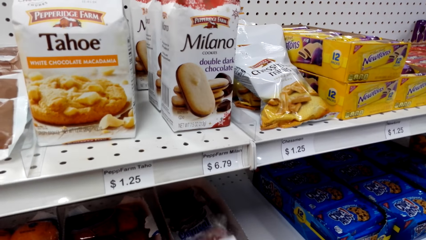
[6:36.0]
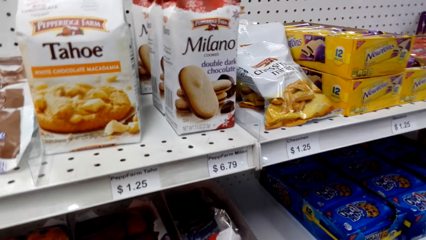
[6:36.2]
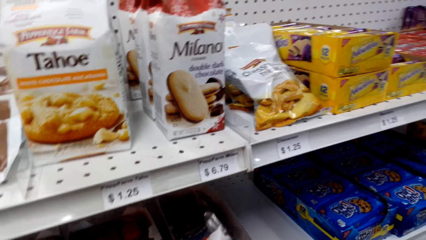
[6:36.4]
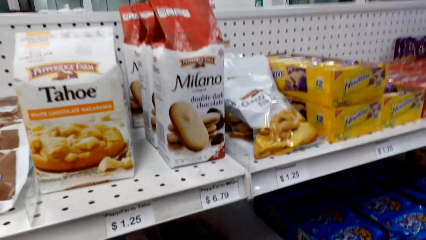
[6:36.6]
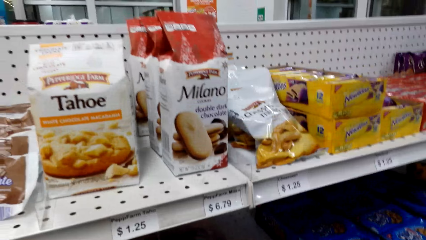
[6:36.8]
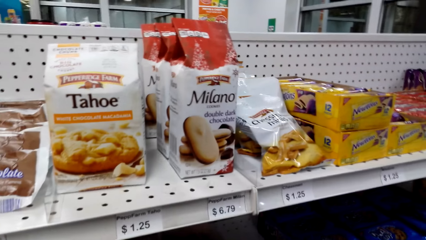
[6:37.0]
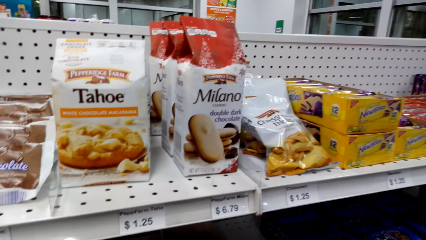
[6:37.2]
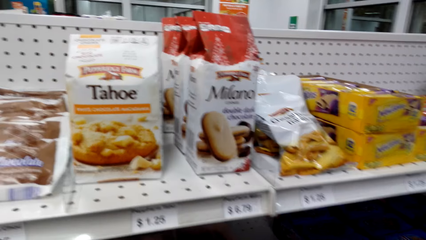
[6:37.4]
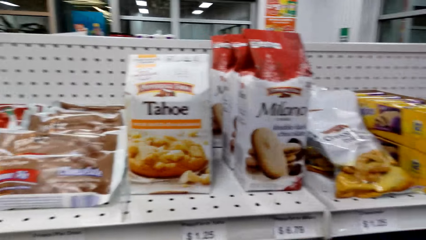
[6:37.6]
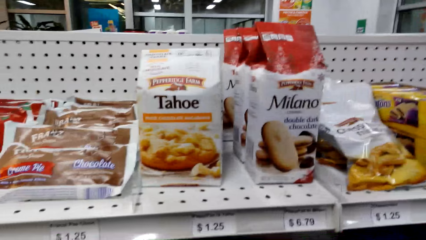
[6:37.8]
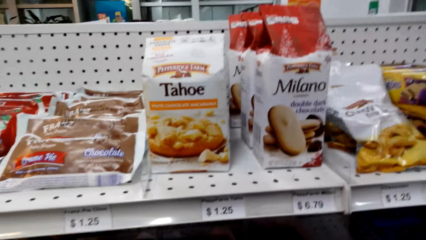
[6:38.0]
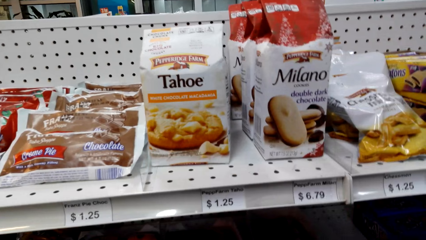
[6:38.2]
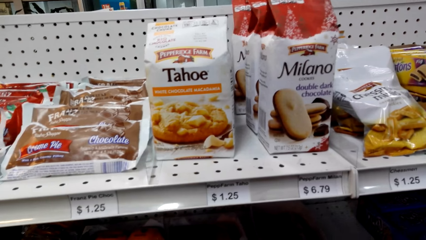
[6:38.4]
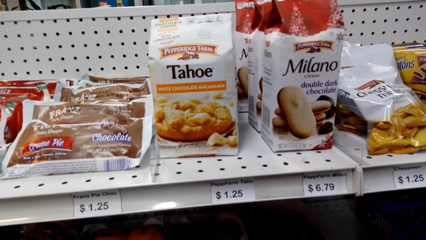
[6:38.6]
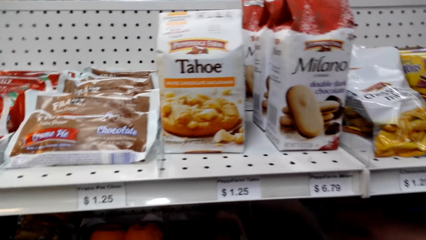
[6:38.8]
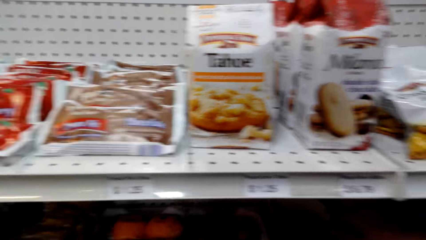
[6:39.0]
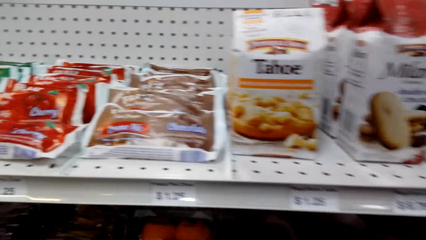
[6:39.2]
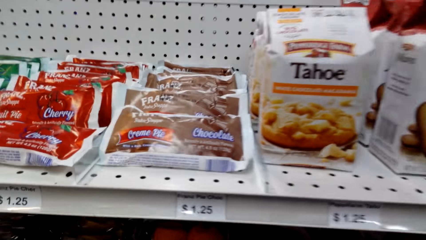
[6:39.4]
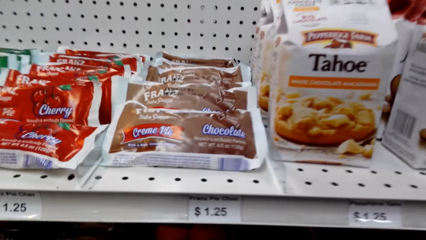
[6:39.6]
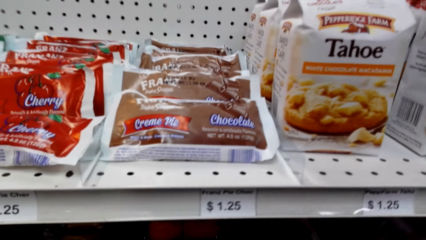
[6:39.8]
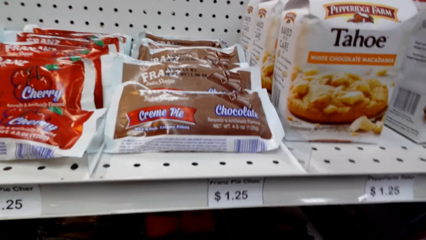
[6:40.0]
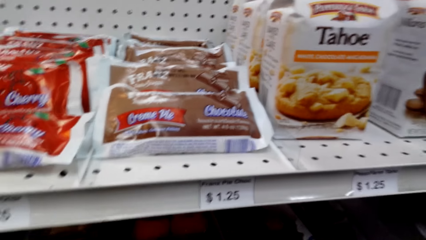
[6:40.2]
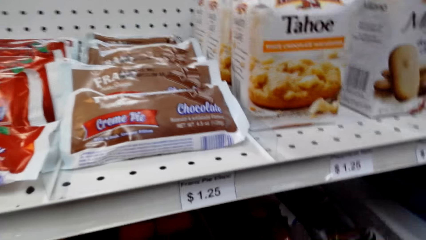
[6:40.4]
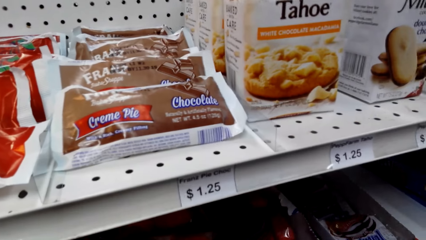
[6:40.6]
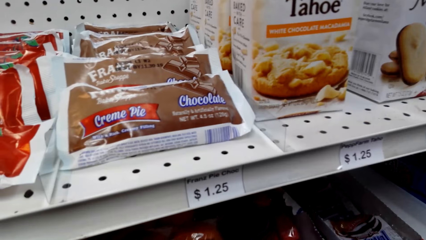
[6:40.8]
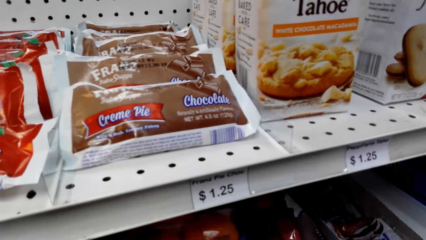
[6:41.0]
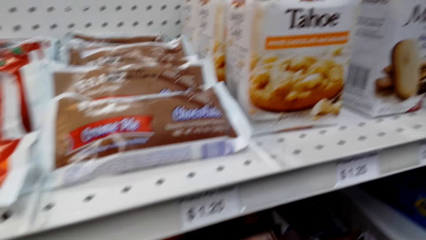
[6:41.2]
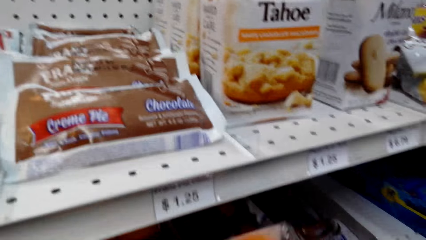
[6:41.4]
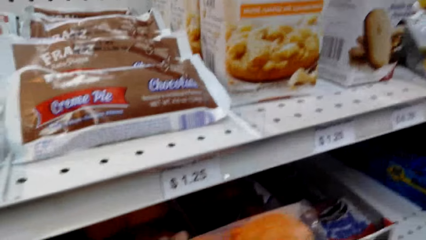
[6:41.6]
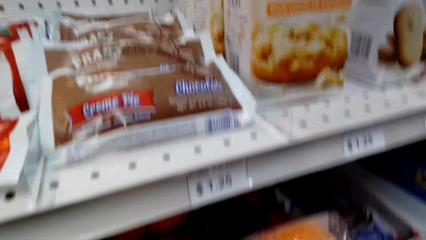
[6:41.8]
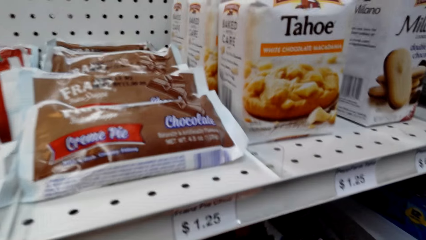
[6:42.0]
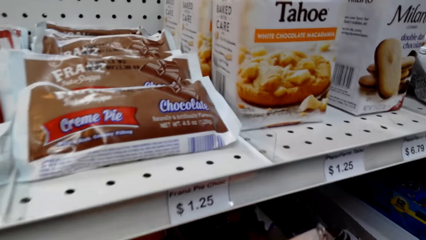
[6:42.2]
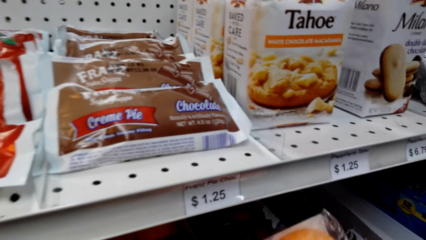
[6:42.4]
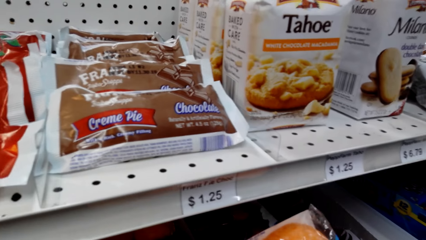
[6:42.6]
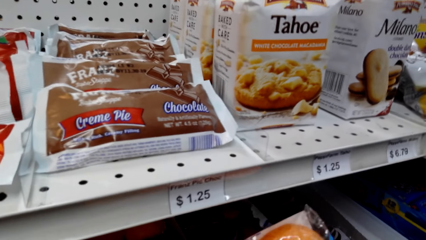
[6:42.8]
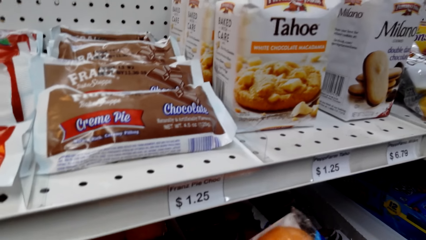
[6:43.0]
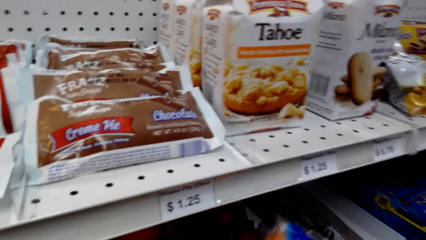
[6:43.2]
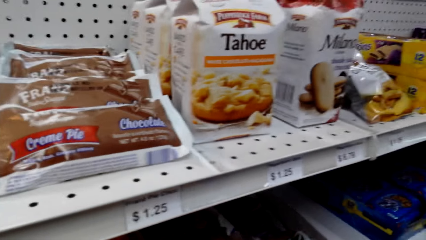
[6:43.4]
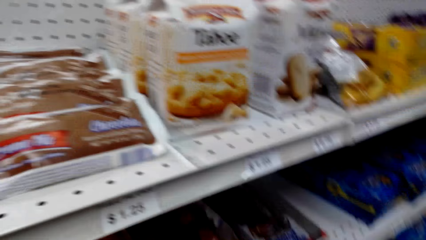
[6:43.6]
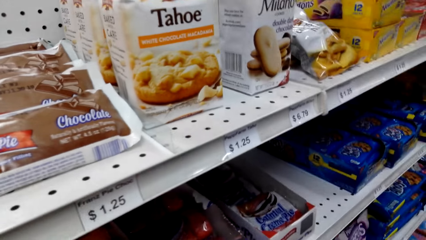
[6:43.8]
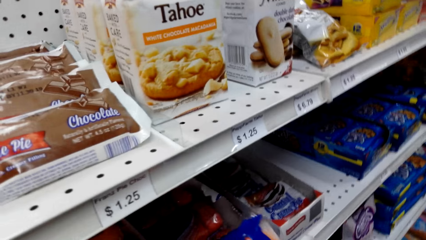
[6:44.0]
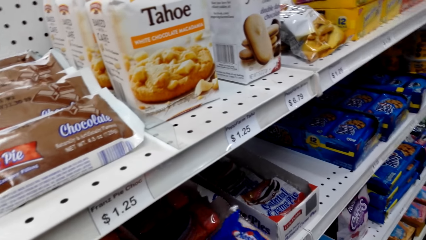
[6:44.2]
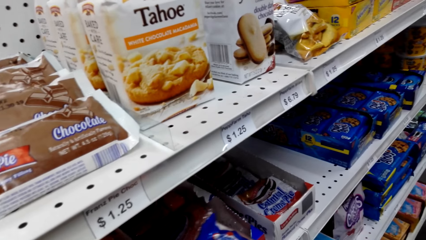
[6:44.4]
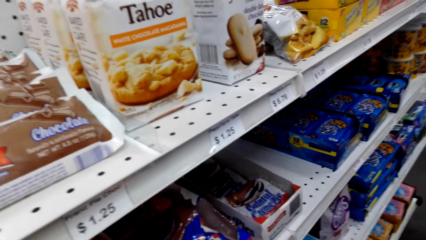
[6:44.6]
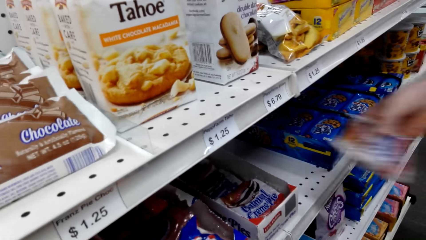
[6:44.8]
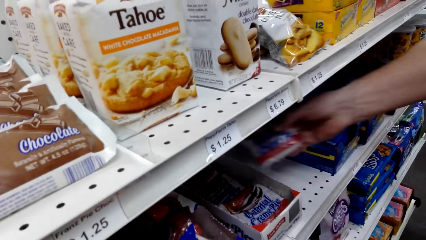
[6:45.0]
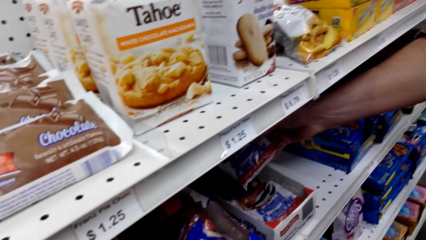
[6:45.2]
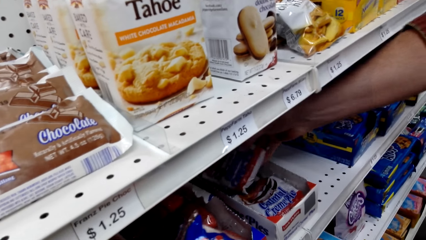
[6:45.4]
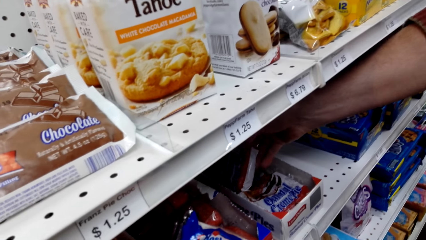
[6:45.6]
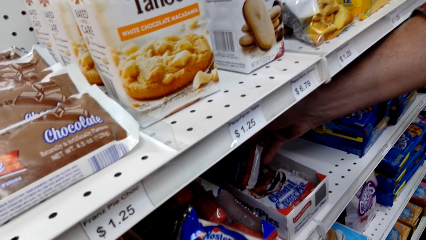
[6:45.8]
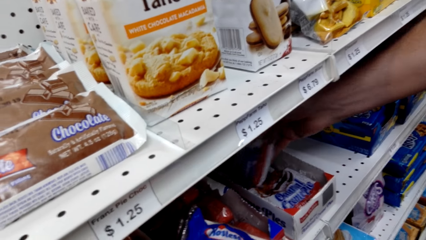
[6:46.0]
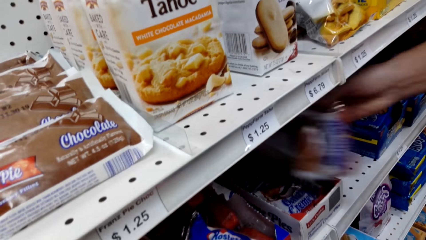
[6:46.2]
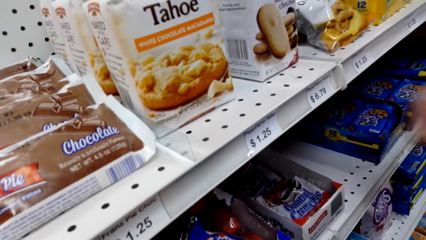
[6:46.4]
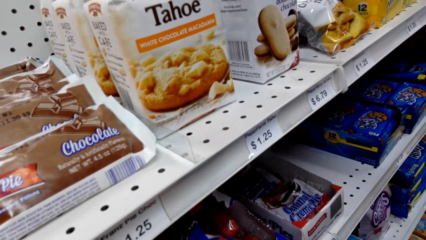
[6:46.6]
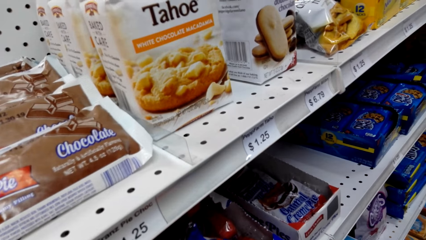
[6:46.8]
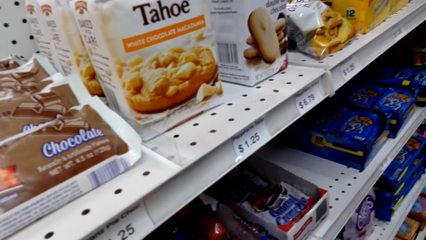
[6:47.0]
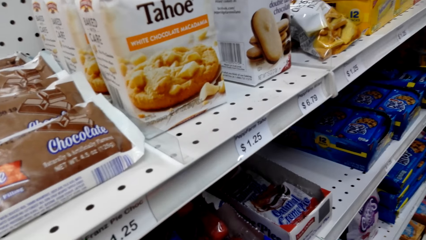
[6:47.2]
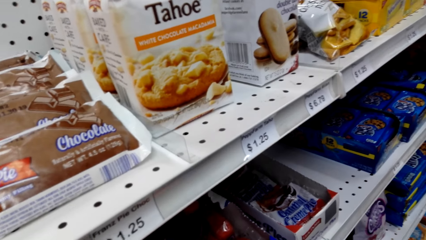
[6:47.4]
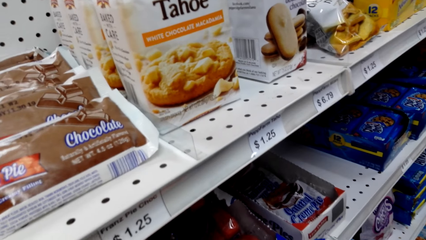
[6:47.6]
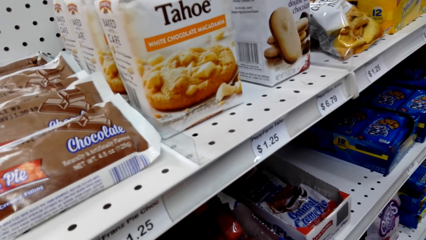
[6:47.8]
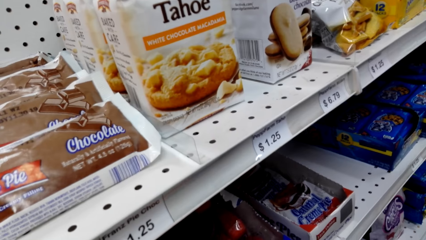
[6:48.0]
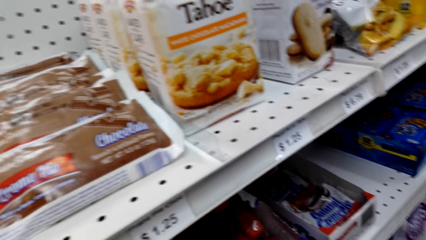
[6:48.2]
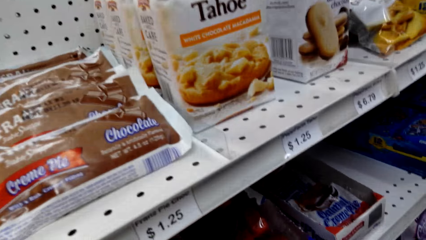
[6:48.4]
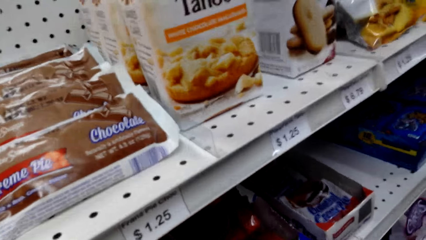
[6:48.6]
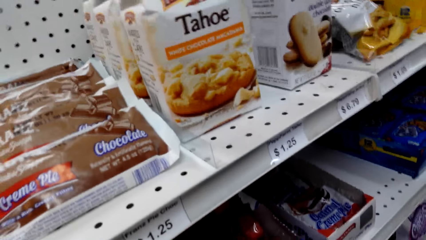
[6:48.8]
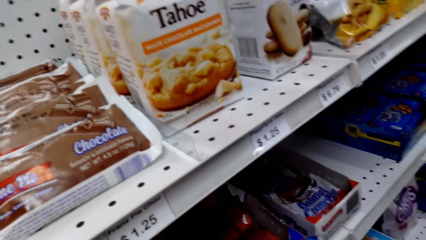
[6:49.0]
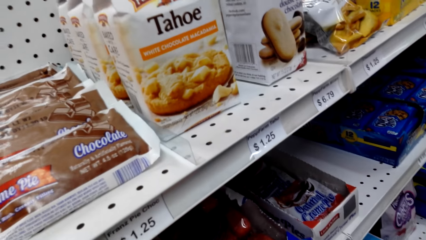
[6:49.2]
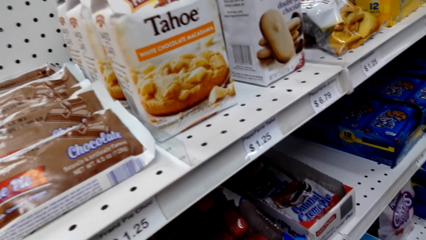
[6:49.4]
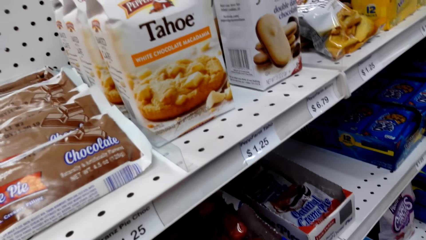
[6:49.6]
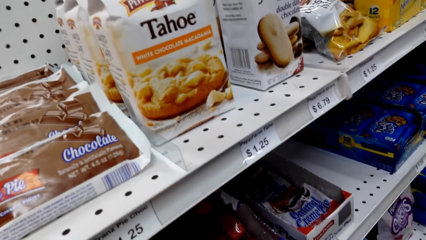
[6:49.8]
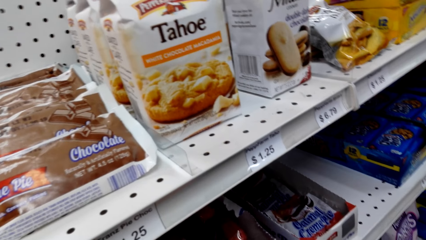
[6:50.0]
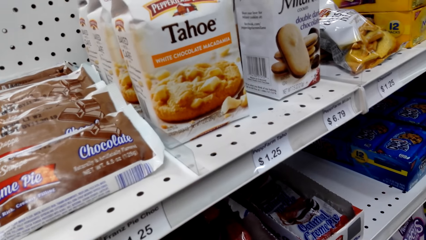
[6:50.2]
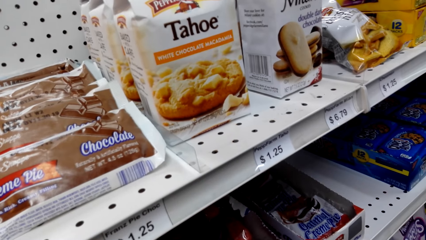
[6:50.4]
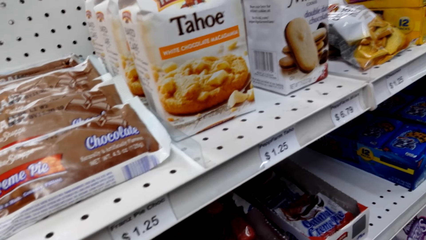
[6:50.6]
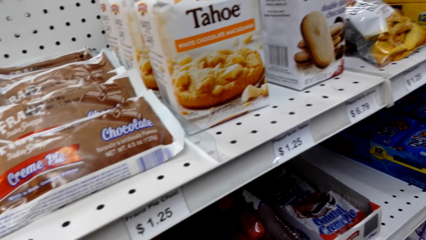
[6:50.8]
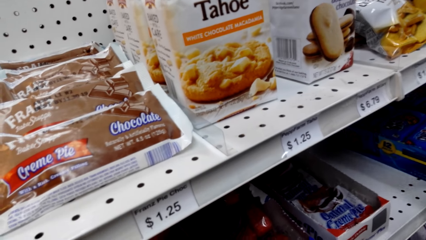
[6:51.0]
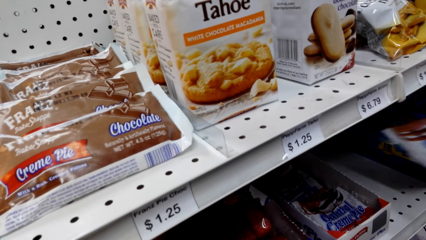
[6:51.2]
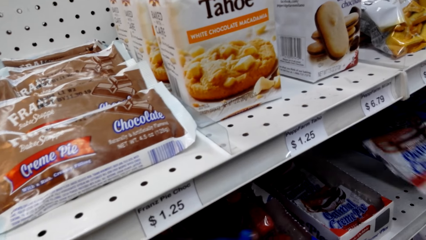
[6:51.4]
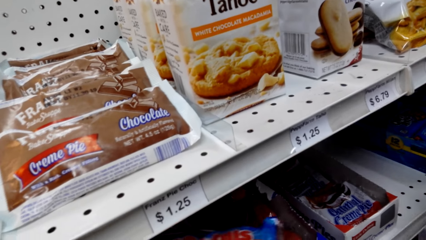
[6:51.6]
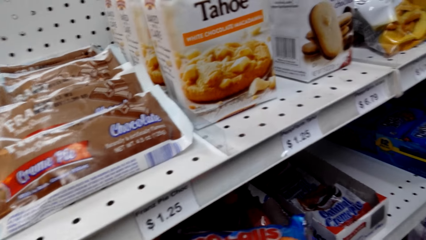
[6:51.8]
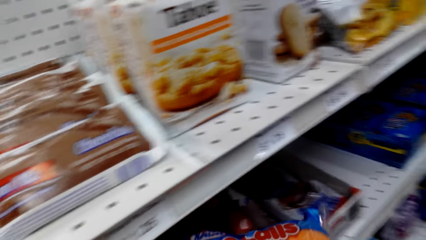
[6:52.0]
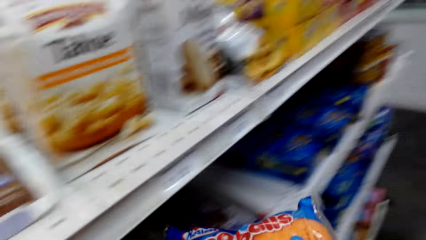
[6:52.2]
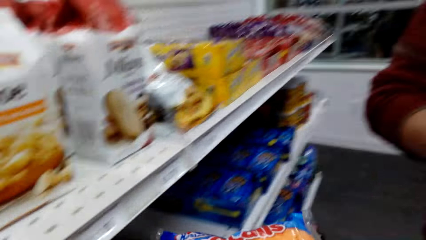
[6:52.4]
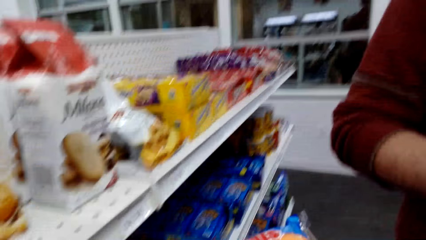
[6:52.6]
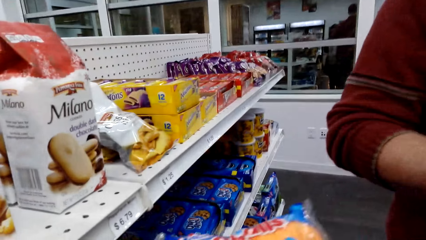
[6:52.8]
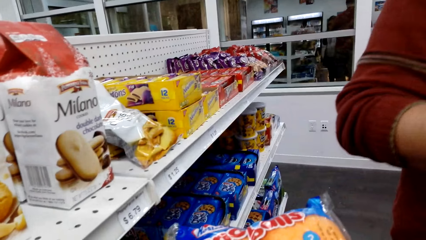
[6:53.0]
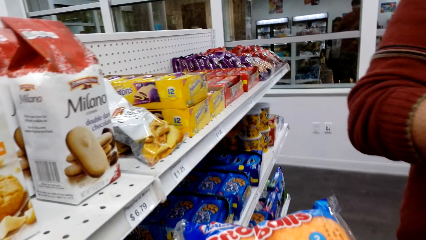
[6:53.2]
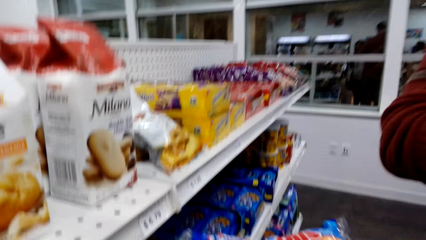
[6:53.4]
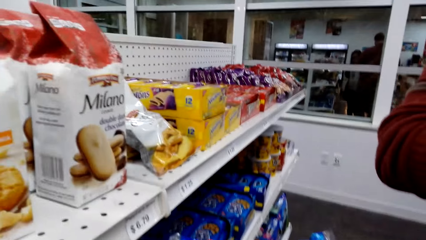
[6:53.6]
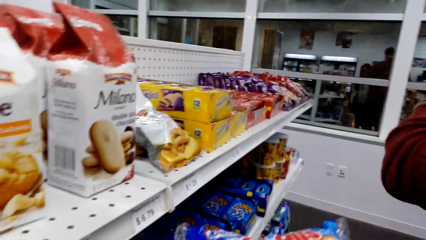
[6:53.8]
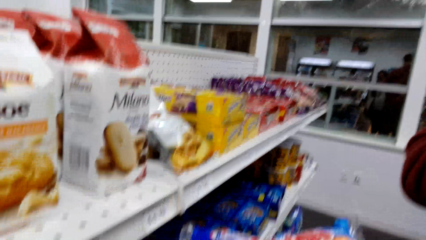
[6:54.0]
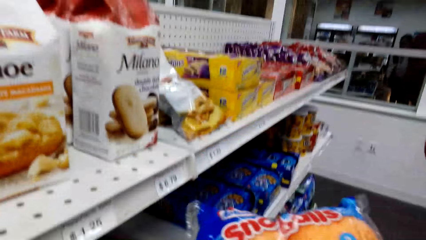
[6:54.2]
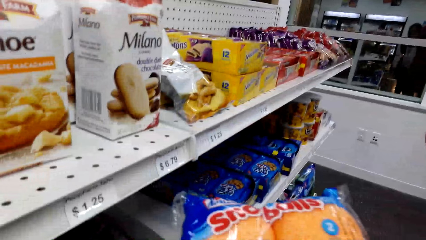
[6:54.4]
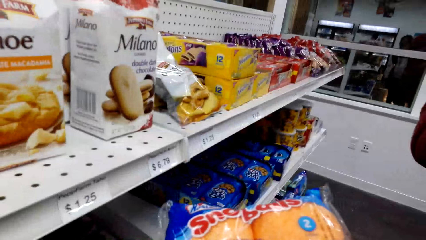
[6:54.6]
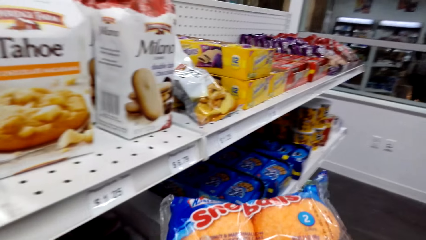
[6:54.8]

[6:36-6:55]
The camera wearer adjusts a snack packet. They view items on the supermarket shelving. They pick a snack packet in the supermarket shelving. They adjust the snack packet. A man directs the snack packet in a packet box and lifts the snack packet. The camera wearer converses with the man. They view items in the supermarket shelving. The man converses with the camera wearer. The camera wearer adjusts the snack packet. They converse with the man.
